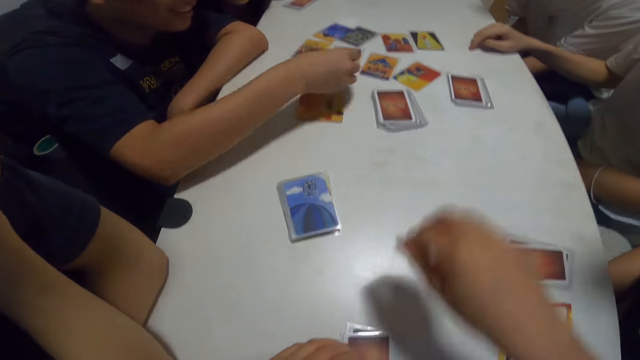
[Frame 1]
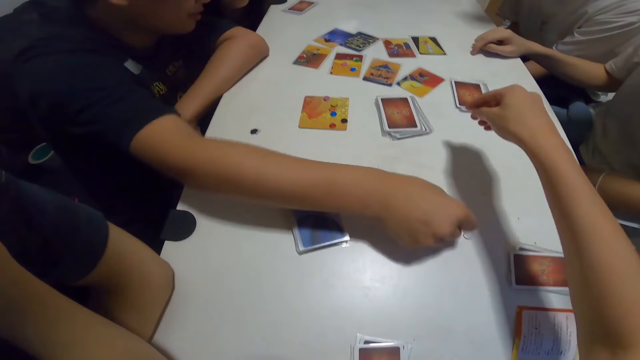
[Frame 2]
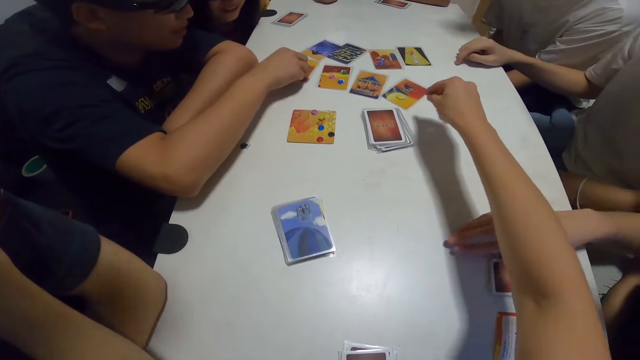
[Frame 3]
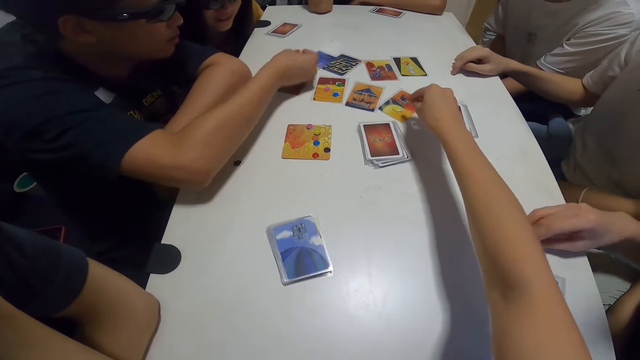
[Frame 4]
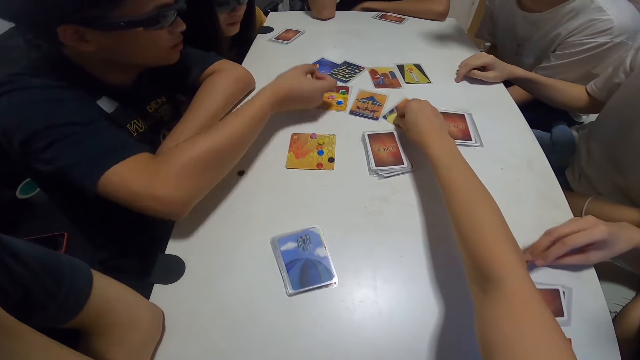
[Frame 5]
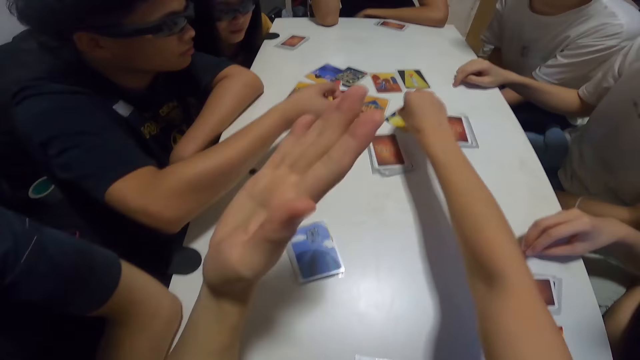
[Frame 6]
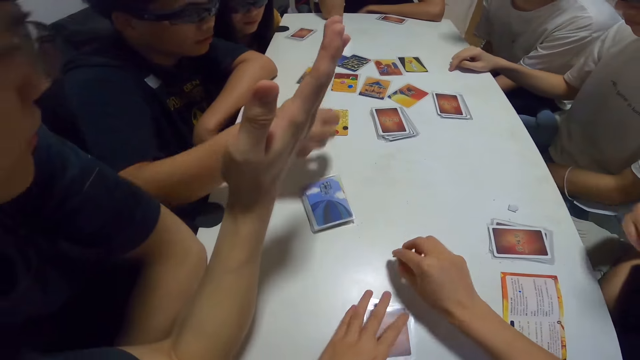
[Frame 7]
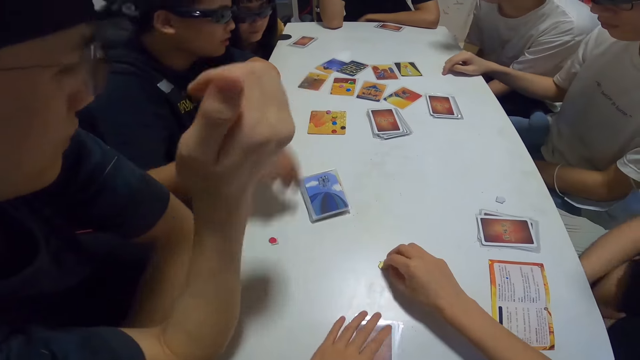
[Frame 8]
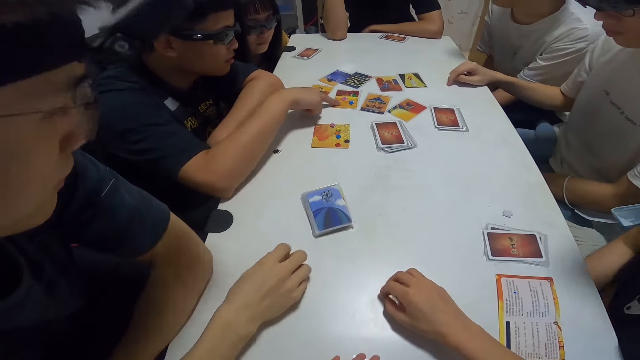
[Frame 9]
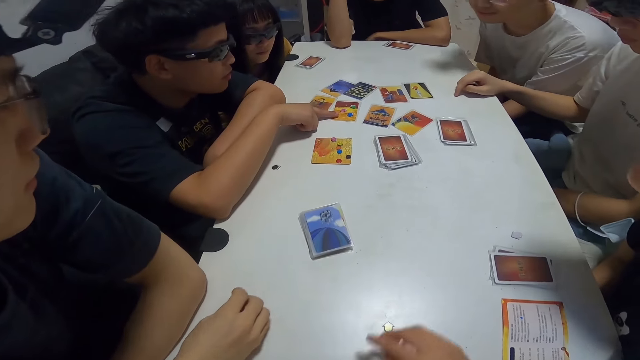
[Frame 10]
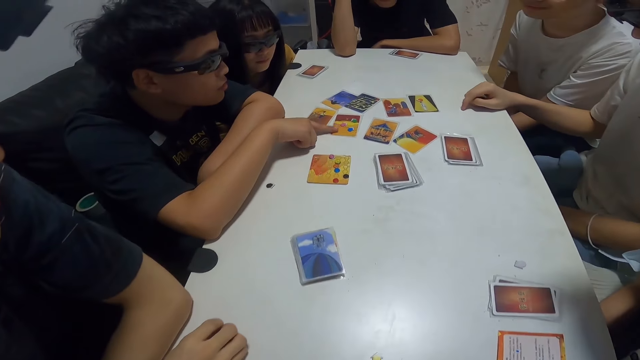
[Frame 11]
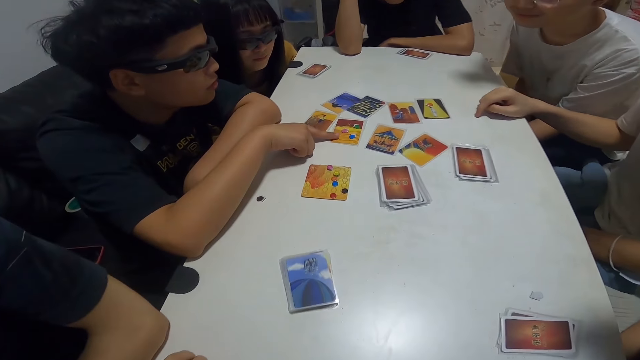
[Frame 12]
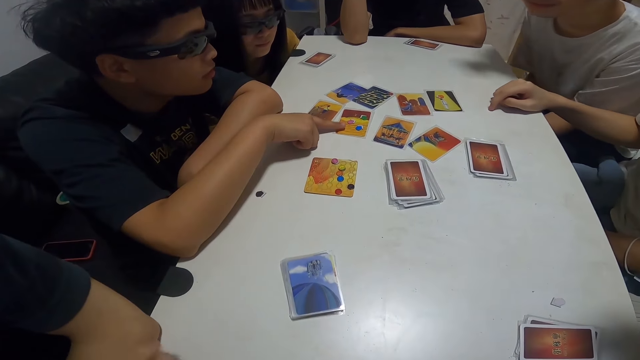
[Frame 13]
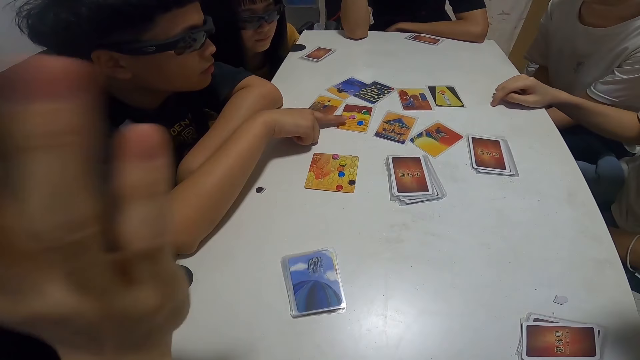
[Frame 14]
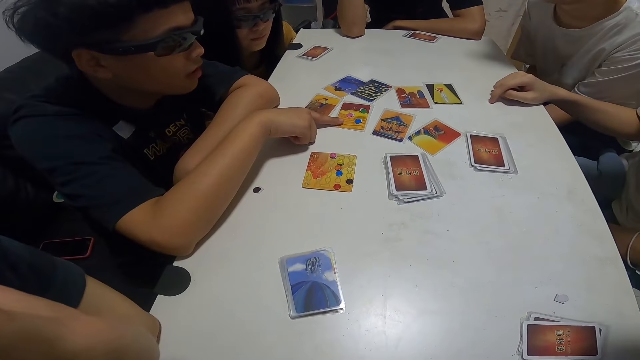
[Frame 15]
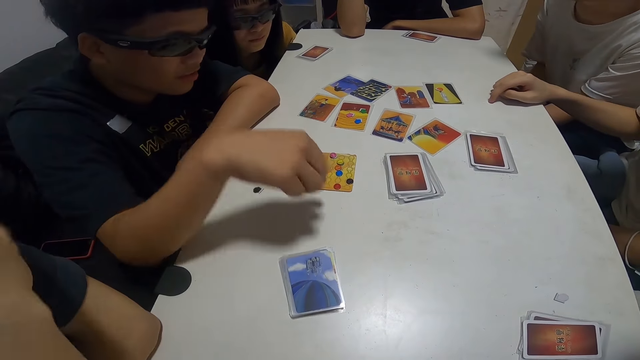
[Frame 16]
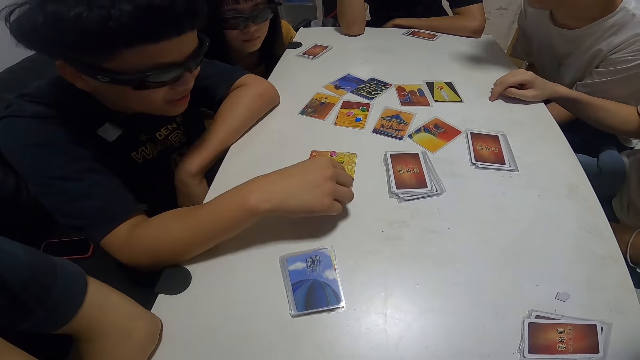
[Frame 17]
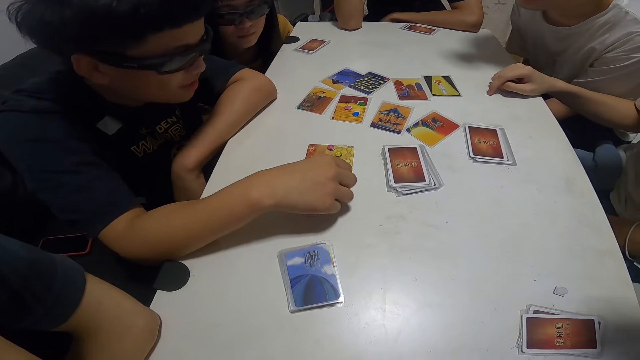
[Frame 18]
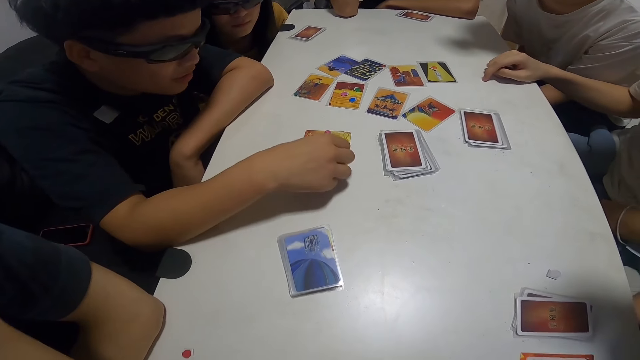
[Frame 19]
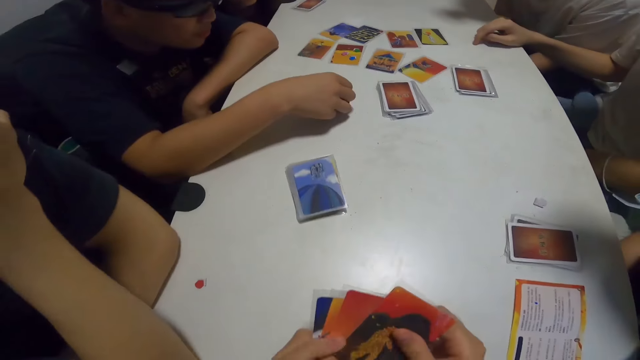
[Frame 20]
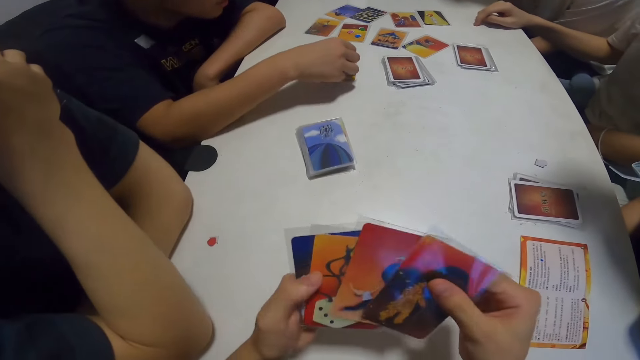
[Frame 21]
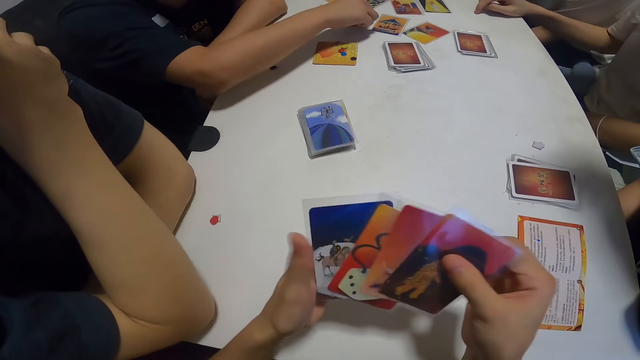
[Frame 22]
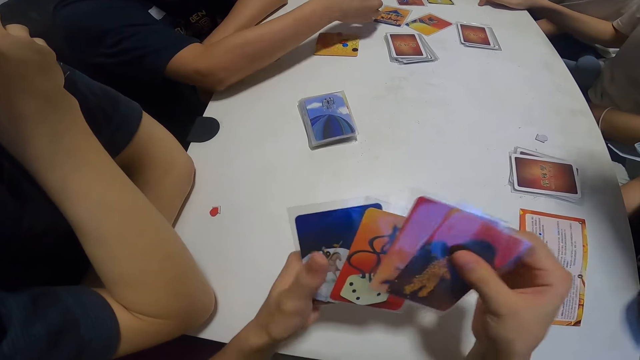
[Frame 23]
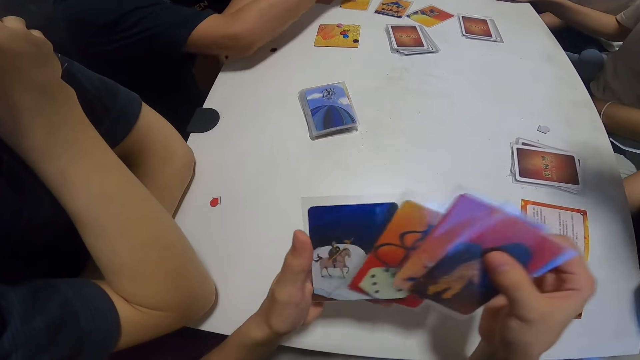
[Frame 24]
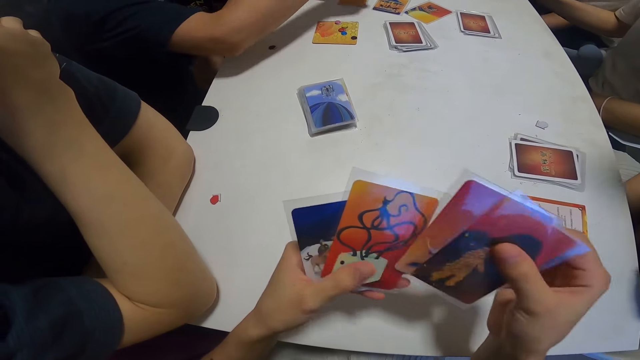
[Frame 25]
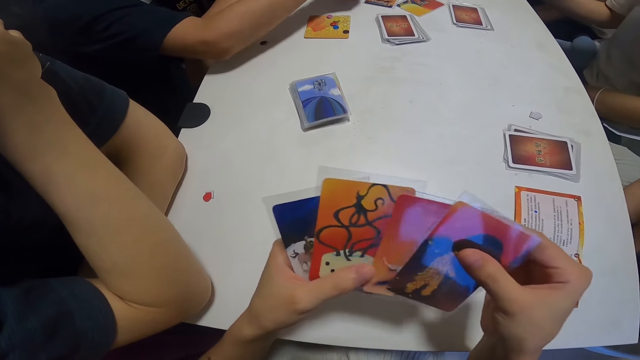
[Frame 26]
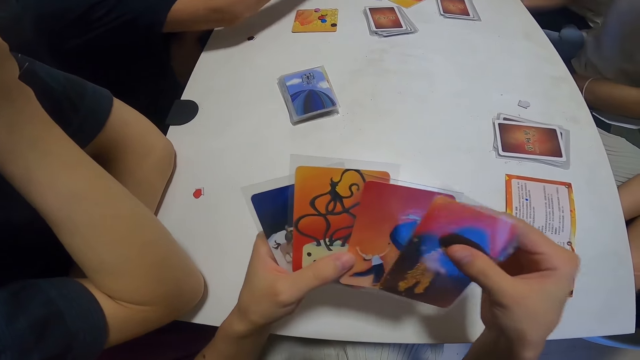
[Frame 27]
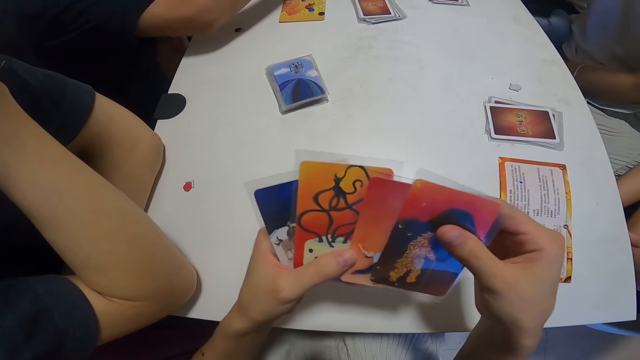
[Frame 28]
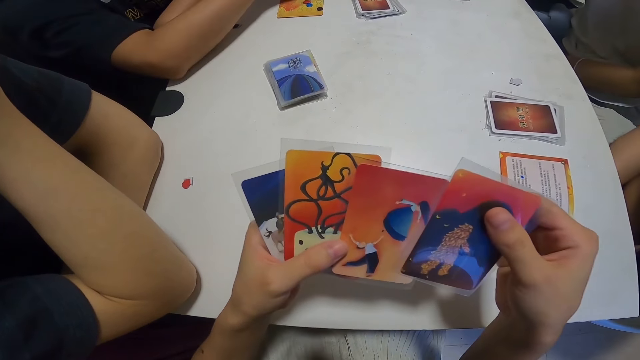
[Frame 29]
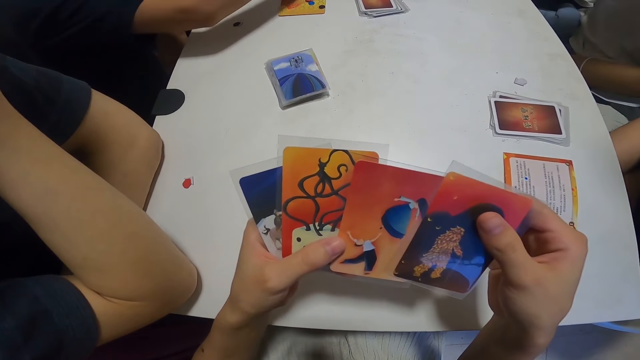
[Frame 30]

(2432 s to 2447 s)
A man places the white paper in front of a lady. Another man reshuffles something. The lady moves the white paper on the table. The first man picks the red paper from the card. The camera wearer picks the yellow paper from the card. A third man raises his hand. The camera wearer places the yellow paper on the table. The first man places the red paper in front of the third man. The first man points towards the card. The third man moves the red paper. He raises his hand. The second man points at the cards. The first man picks a pink paper from the card. The camera wearer checks through her cards. She aligns the cards.

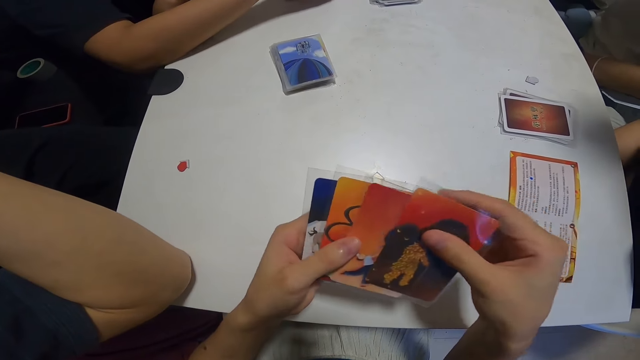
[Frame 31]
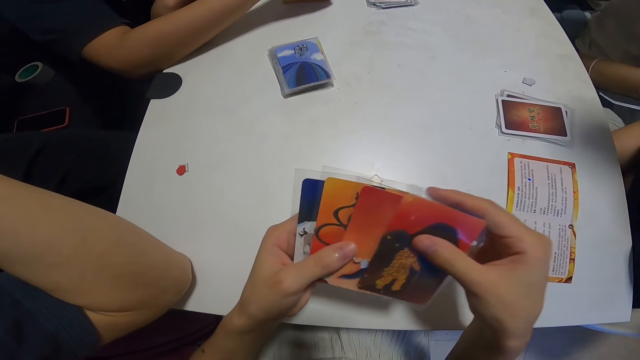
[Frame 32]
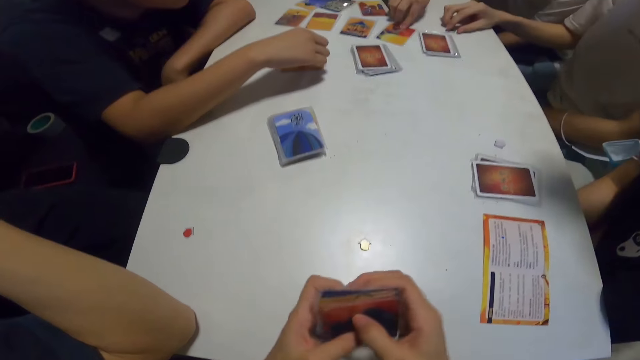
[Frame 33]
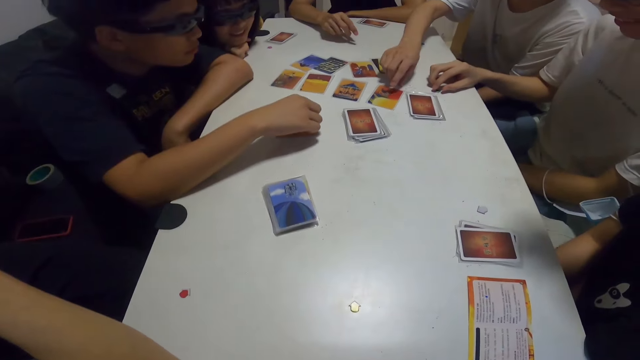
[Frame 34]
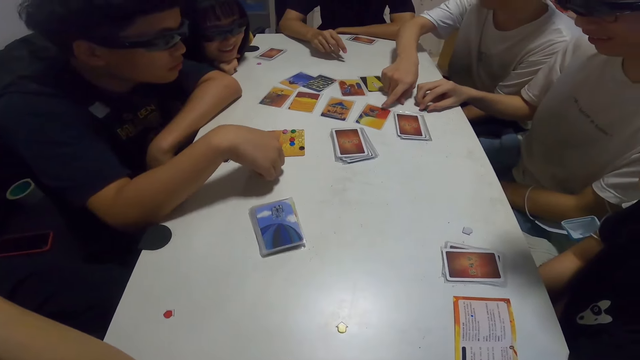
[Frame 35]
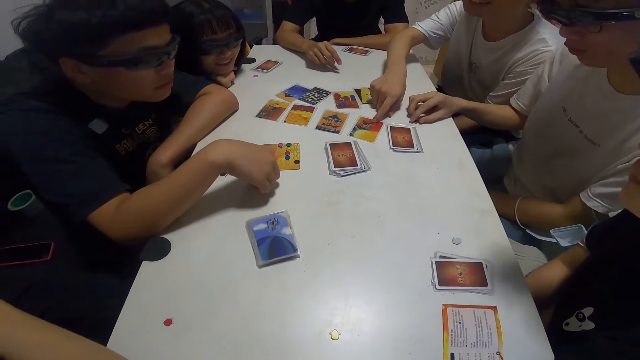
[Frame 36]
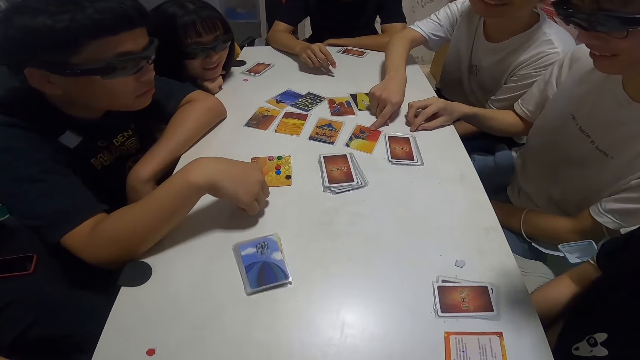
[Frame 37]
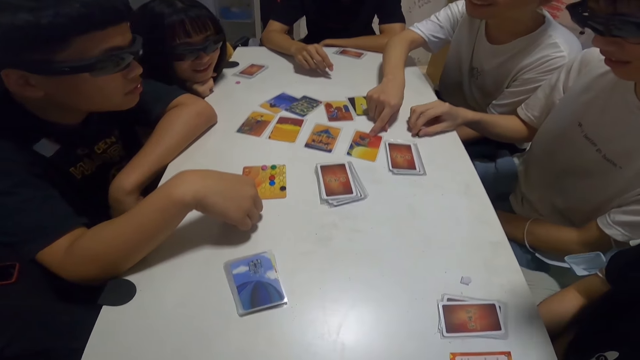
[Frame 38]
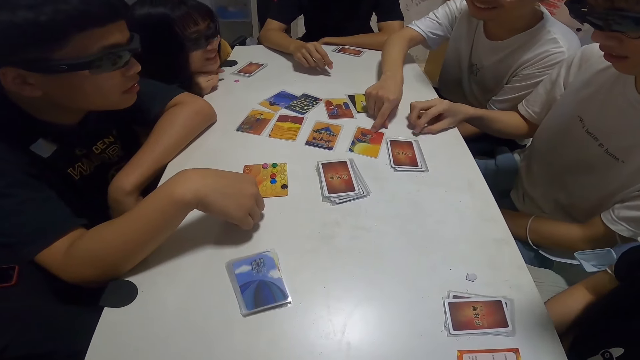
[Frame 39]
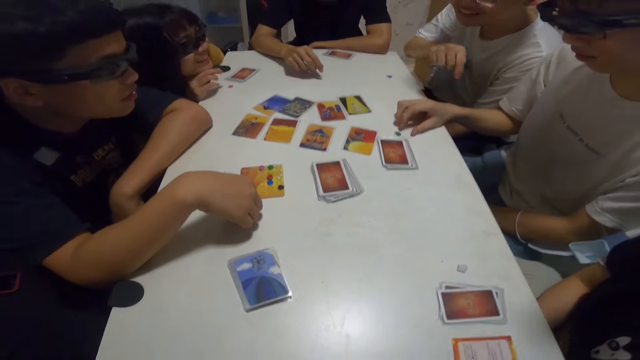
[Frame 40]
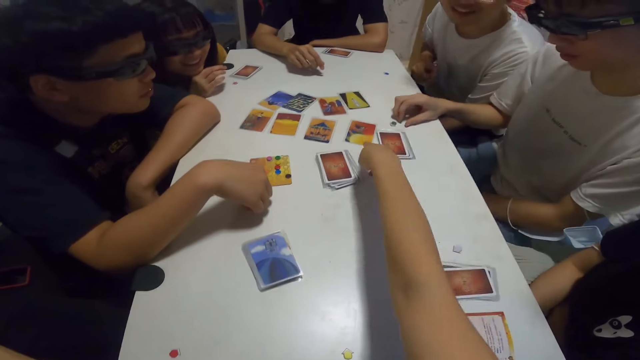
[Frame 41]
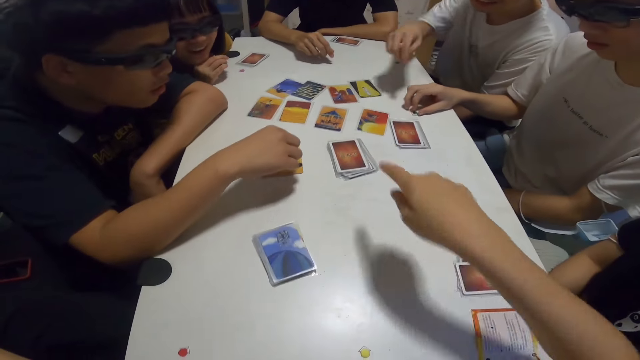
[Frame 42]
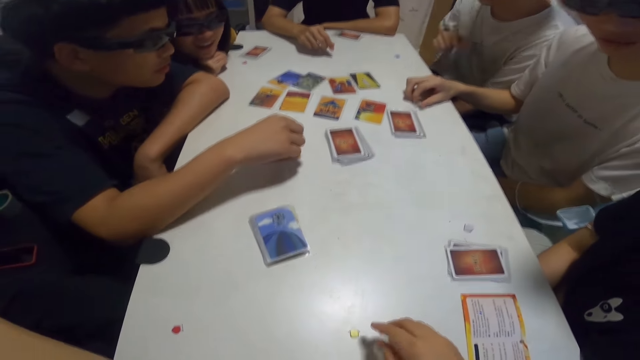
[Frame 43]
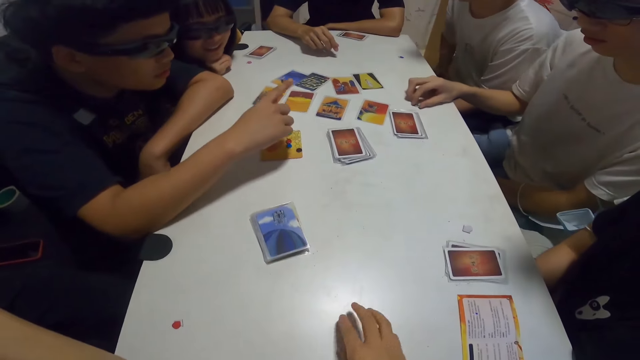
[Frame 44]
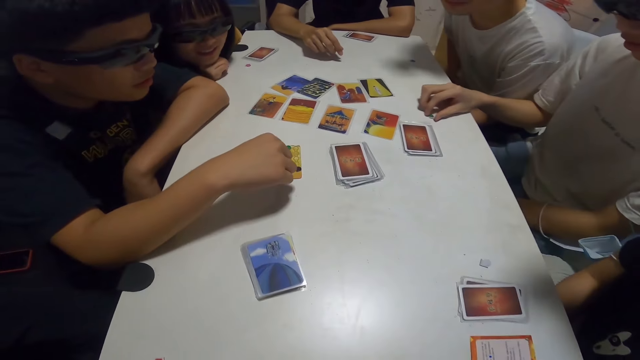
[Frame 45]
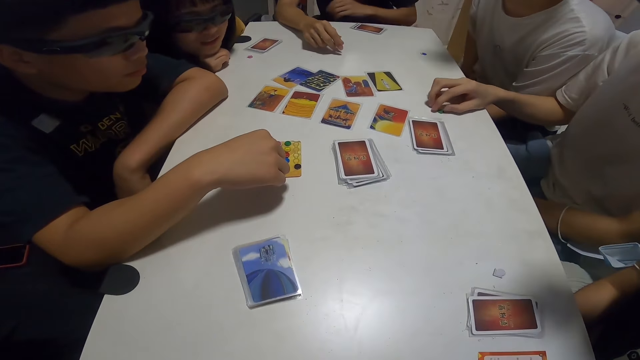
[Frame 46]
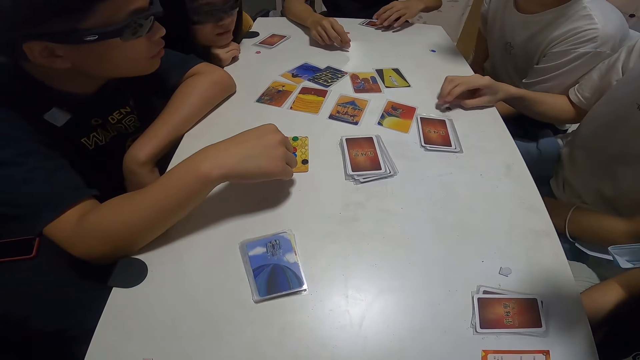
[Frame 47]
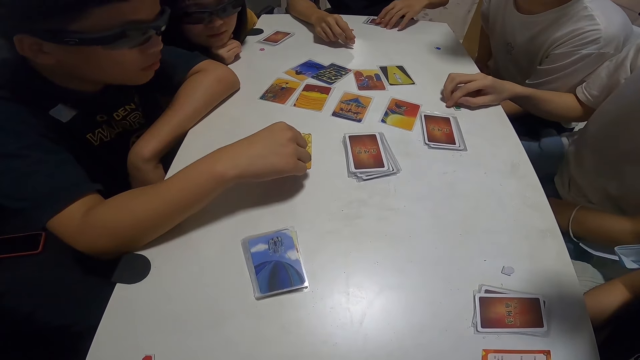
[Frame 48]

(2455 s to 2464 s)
A man points at the card on the table. The camera wearer interacts with the group. She stretches her hand out. She points at the card on the table.
